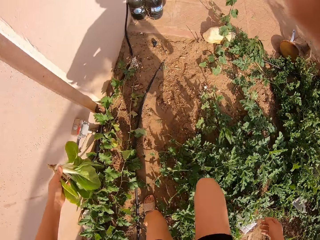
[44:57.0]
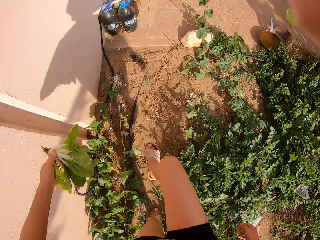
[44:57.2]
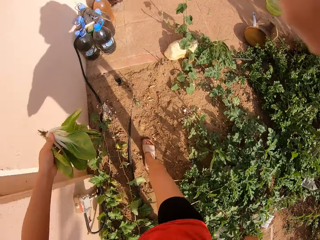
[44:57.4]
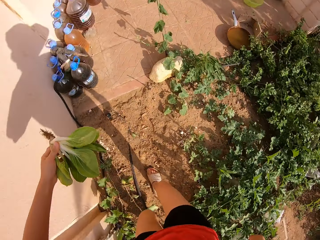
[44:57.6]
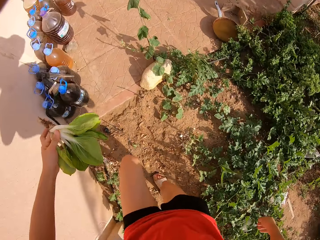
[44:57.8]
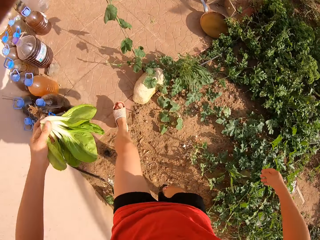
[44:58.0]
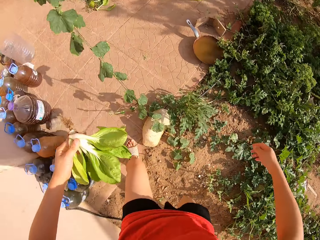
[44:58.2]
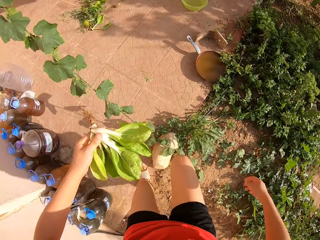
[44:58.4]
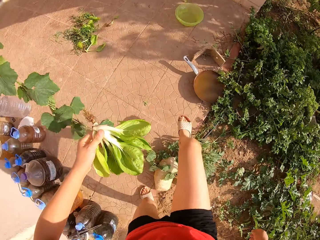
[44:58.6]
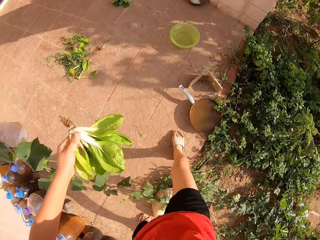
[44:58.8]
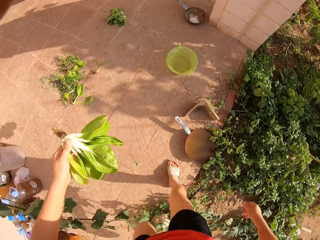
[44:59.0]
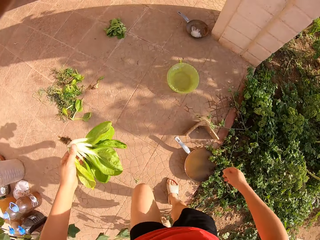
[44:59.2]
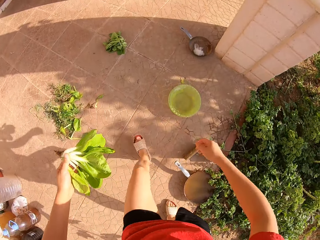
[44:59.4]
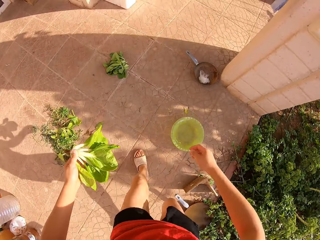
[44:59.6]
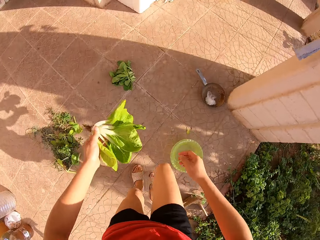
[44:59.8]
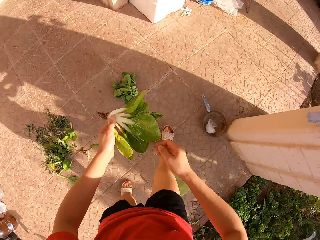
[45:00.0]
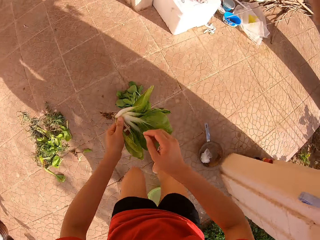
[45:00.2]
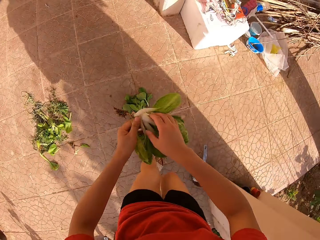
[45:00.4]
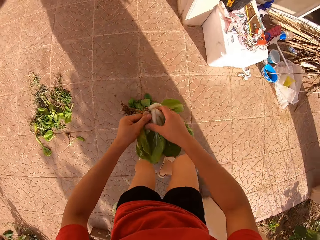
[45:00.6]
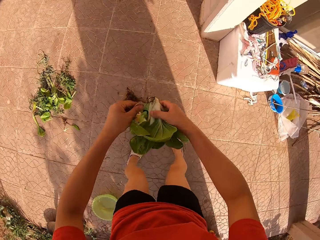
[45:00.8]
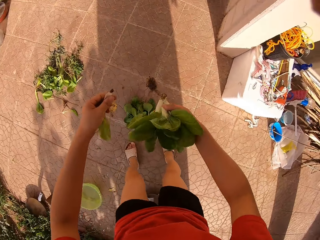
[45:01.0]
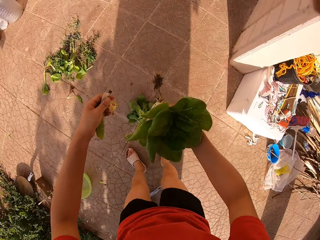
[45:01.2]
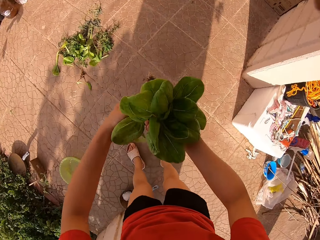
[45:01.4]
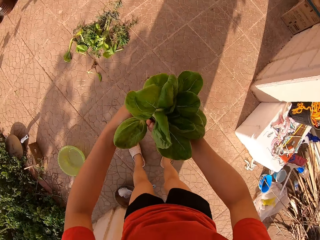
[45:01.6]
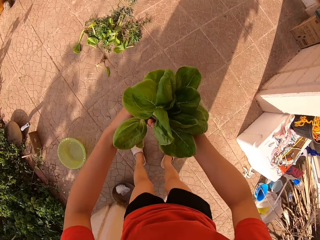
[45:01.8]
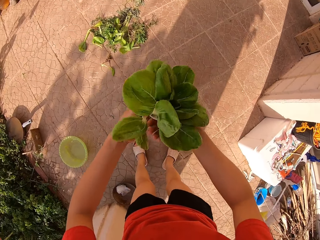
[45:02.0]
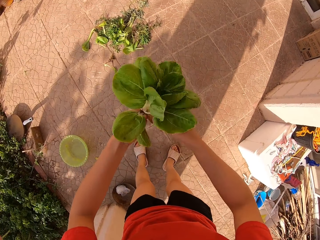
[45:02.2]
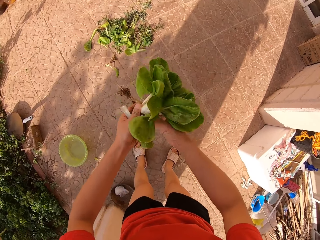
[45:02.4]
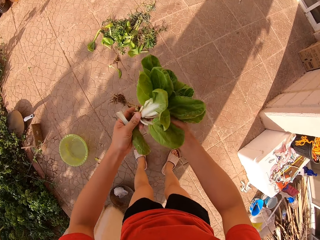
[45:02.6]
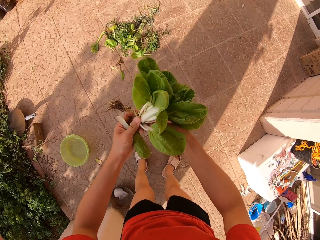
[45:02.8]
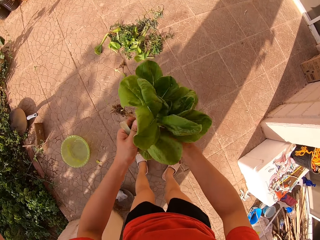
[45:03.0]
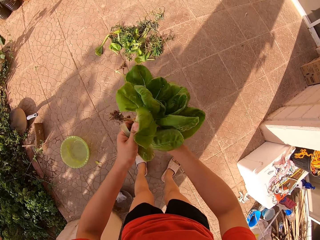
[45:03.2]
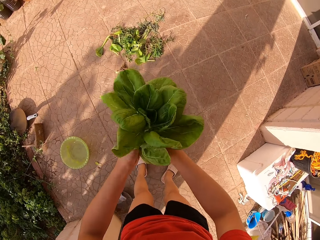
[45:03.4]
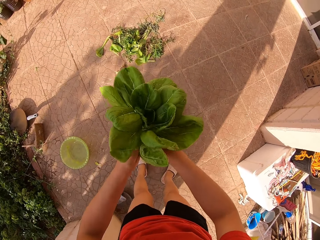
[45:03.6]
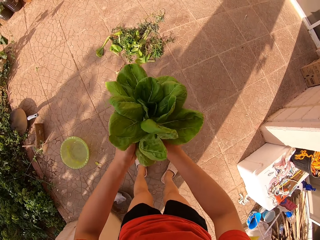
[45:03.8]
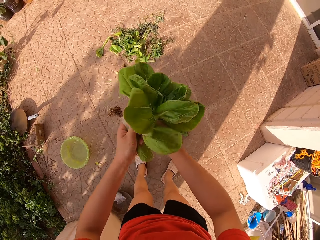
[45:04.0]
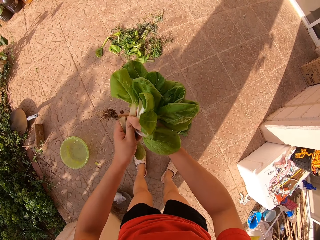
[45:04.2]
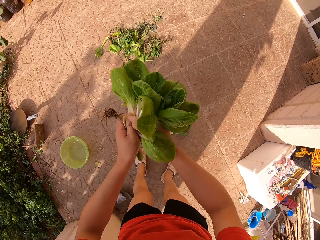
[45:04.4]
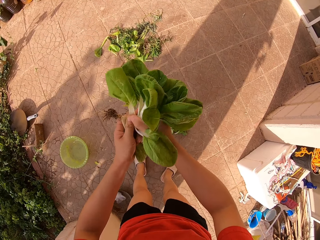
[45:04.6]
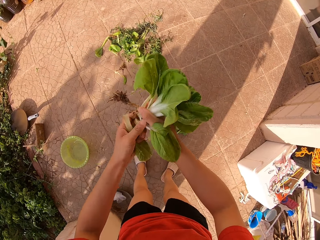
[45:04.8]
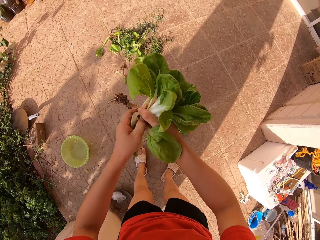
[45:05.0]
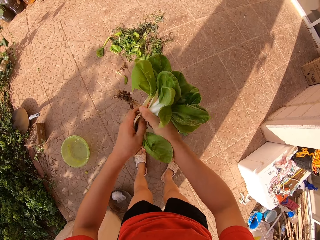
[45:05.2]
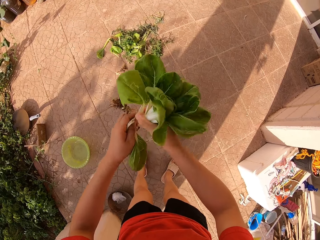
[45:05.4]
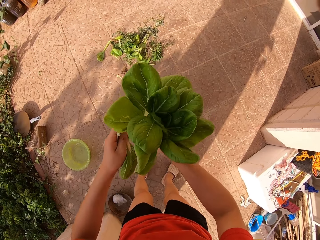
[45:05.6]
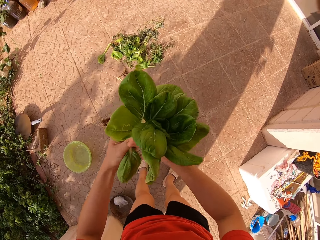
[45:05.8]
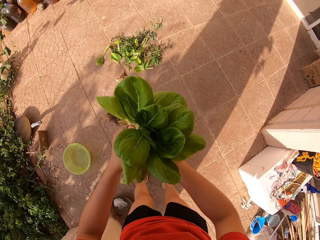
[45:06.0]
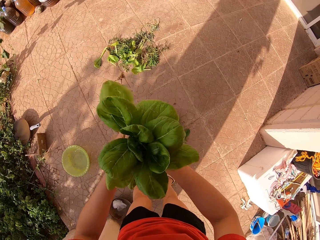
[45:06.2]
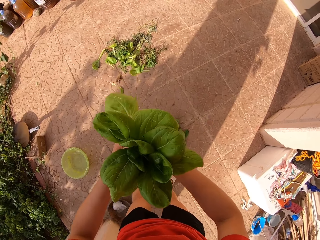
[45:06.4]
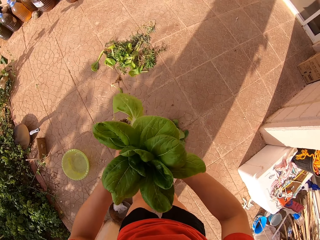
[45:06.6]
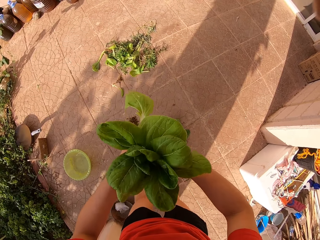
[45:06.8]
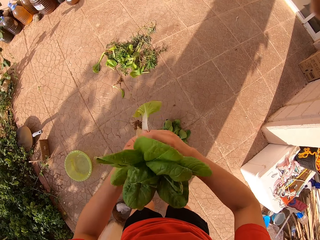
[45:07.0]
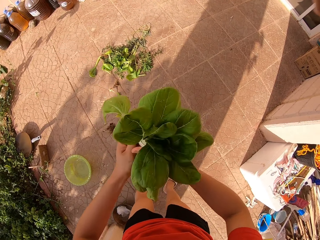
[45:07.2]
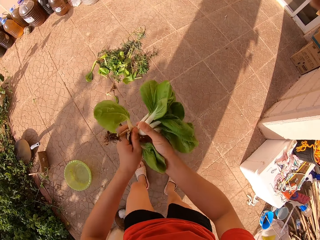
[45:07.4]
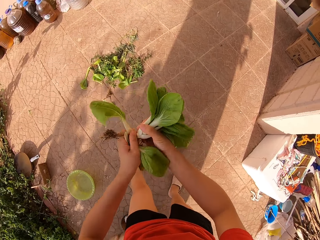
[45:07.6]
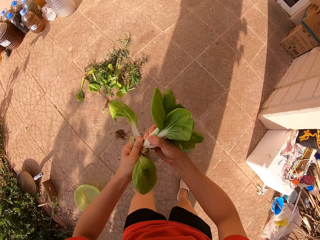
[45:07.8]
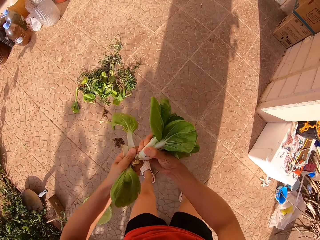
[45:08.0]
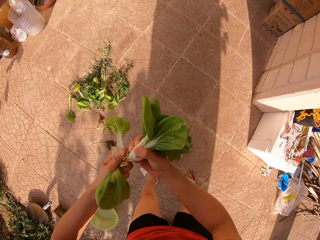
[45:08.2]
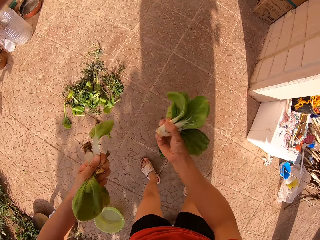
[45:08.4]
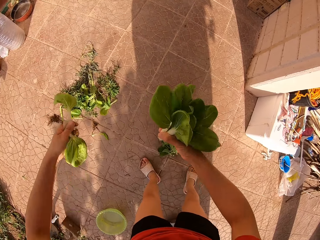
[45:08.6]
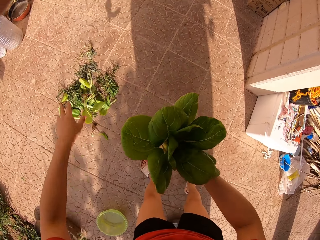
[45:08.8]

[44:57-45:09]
The camera wearer walks on the floor. They hold plants. They cut the spinach. They remove roots from a plant.

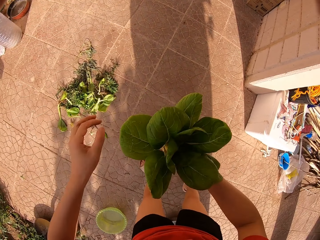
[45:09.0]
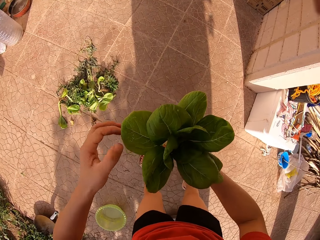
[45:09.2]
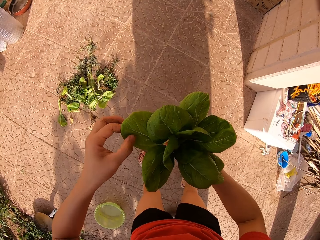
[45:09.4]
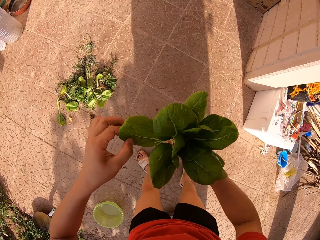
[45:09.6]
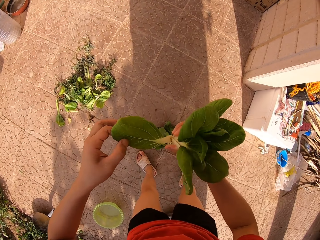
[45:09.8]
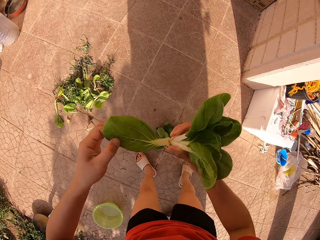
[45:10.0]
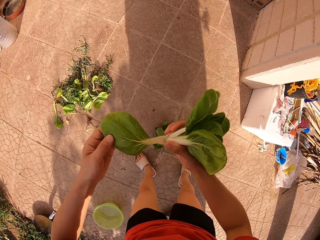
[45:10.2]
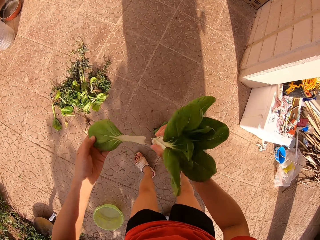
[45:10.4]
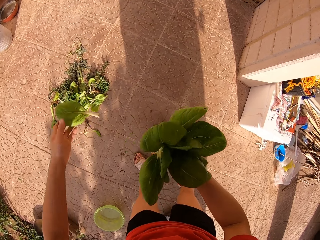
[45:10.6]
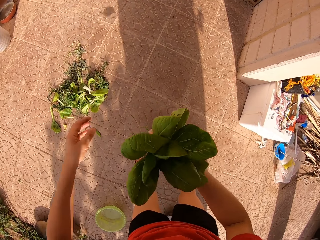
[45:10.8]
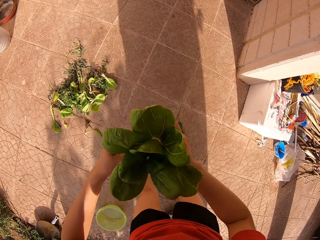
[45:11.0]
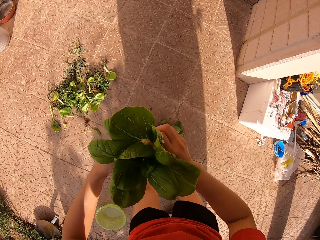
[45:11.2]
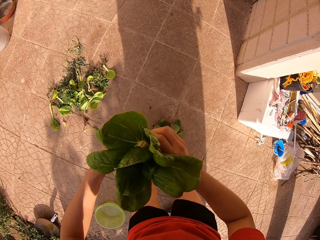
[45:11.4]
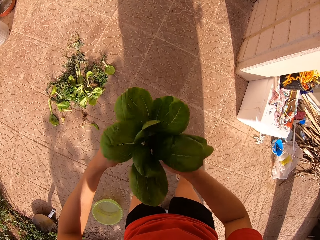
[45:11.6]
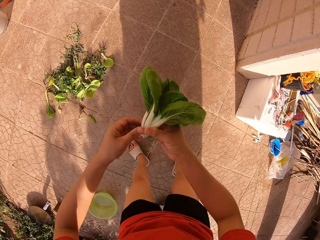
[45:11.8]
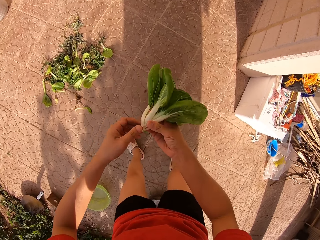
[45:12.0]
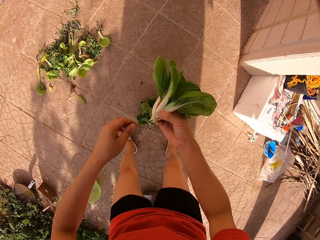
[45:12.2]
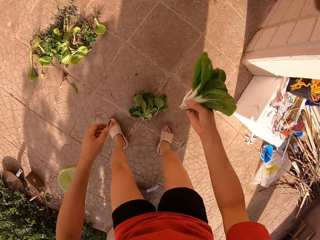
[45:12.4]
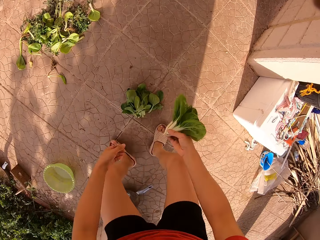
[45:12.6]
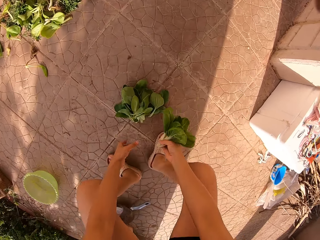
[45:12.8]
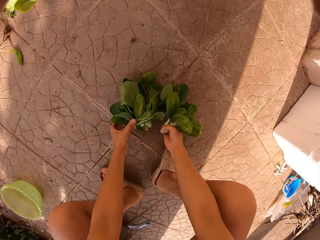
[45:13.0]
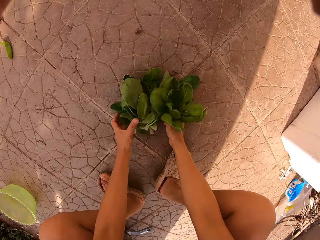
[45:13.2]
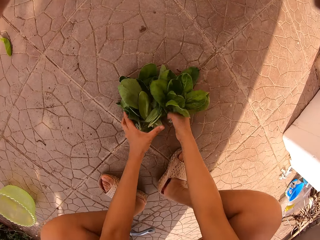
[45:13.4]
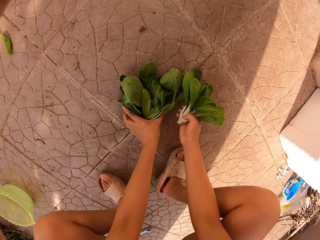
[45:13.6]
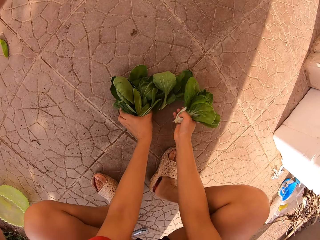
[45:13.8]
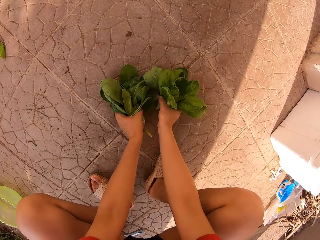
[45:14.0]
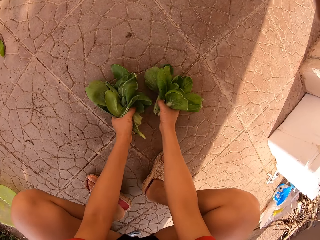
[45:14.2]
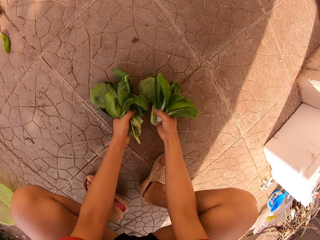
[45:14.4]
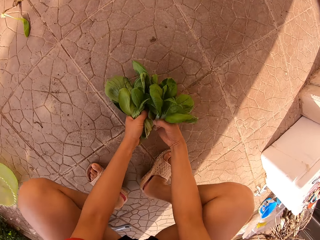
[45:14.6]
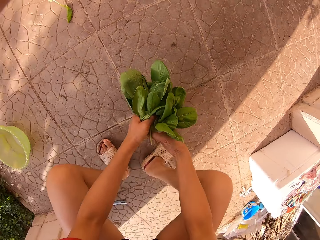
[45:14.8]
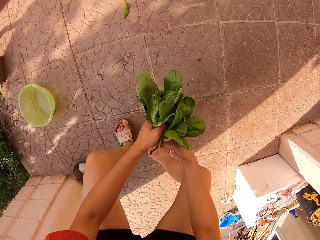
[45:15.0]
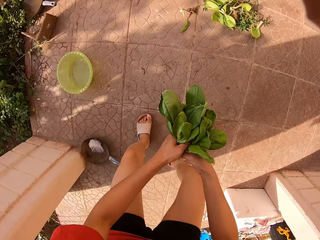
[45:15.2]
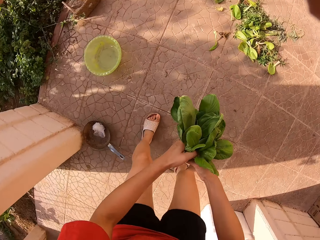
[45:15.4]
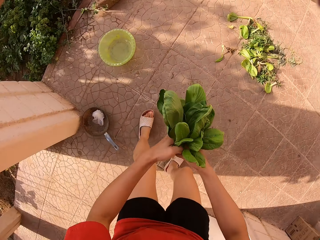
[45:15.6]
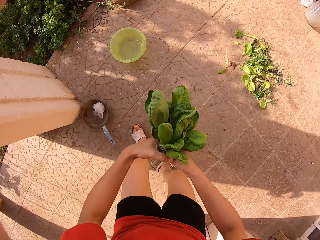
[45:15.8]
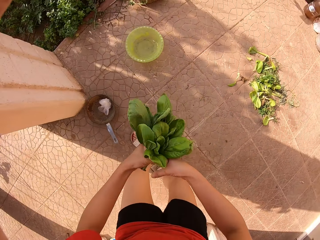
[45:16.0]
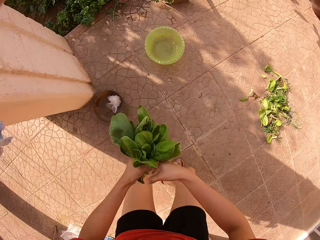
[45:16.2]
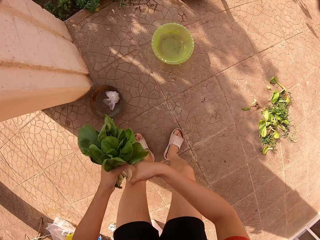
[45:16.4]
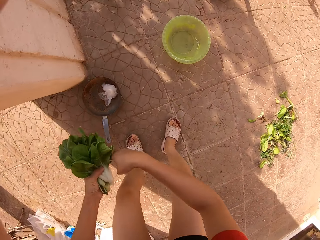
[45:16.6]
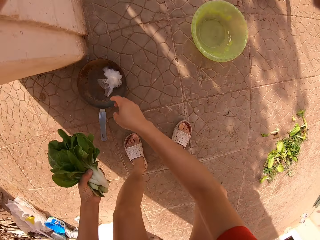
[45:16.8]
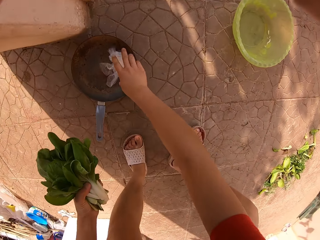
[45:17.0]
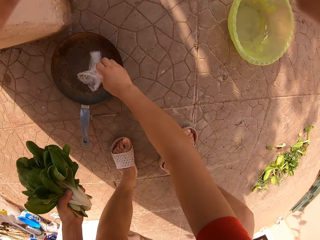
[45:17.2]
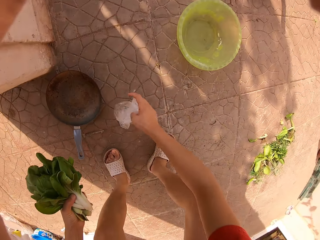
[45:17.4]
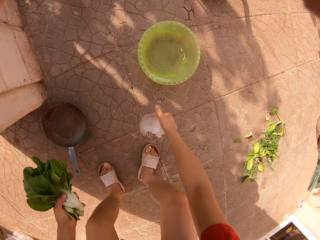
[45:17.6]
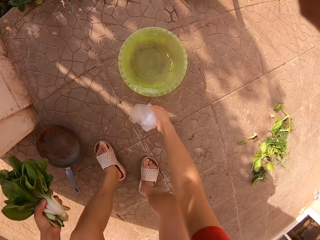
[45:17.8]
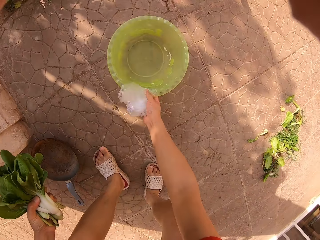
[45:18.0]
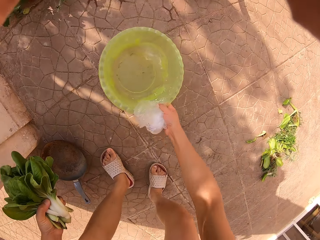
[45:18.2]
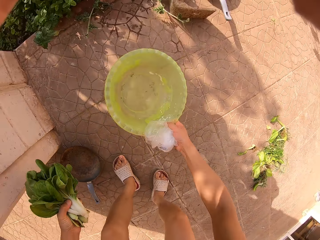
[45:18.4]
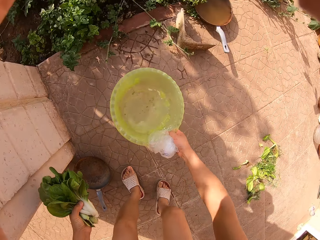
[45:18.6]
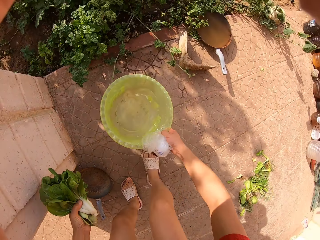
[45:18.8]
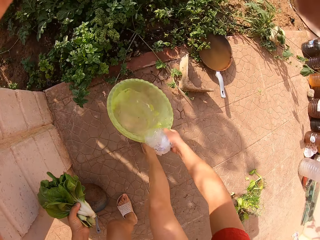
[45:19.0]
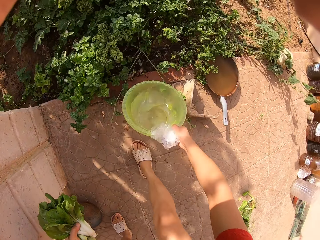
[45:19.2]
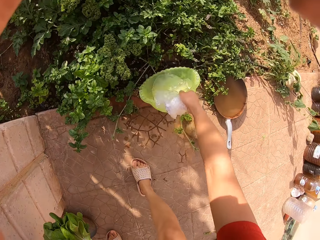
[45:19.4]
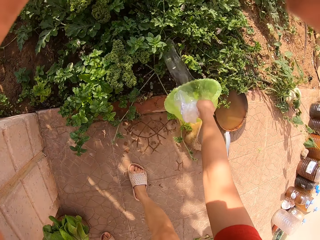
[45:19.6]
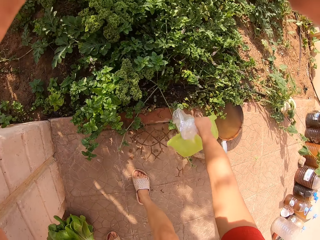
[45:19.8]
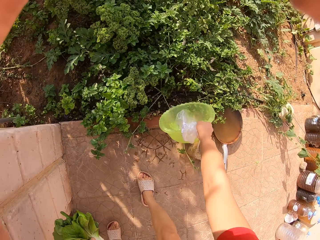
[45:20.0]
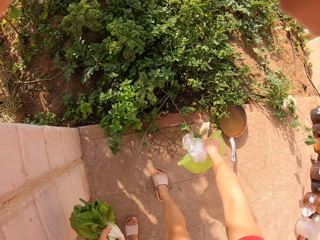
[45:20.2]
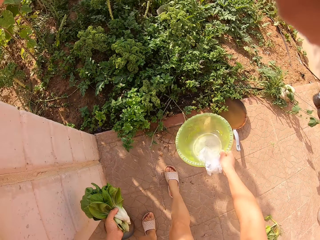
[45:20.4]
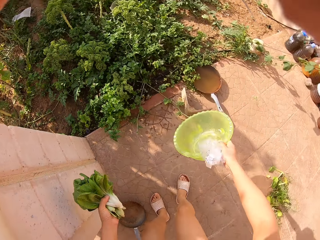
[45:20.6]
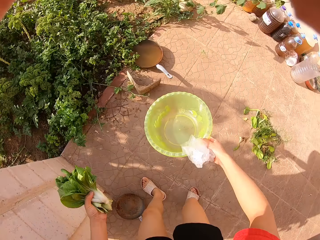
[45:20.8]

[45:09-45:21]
The camera wearer throws down the roots. They cut part of the spinach. They remove a leaf from the plant. They throw the leaf down on the floor. They look at the plant. They crouch down. They pick up pieces of spinach from the ground. They stand upright. They turn around the area. They pick up a paper from the pan. They pick up a bowl or basin from the floor. They pour water from the basin in the garden.
